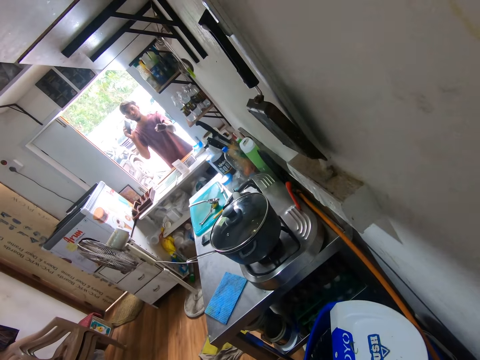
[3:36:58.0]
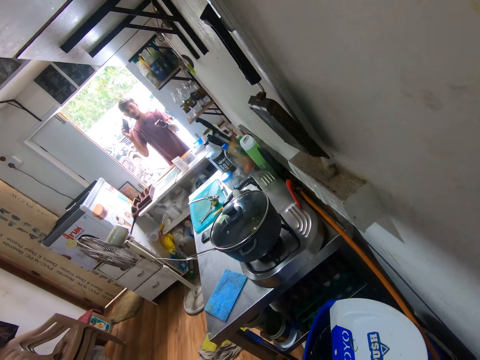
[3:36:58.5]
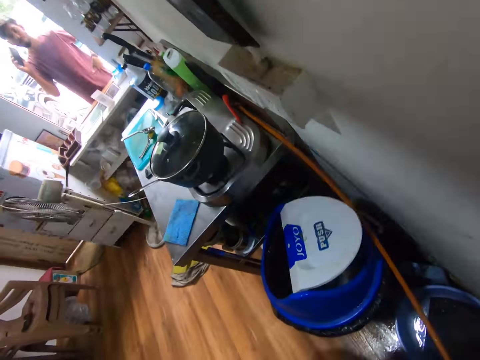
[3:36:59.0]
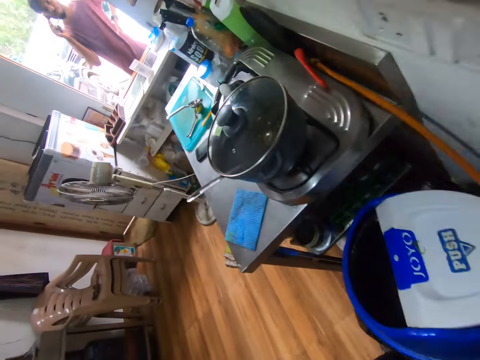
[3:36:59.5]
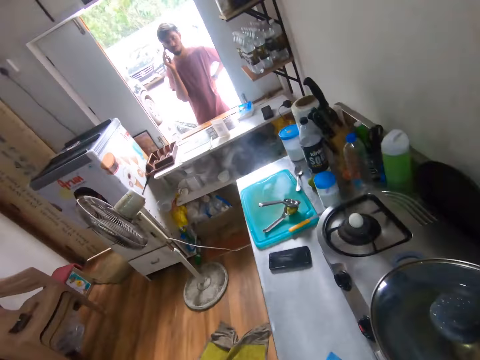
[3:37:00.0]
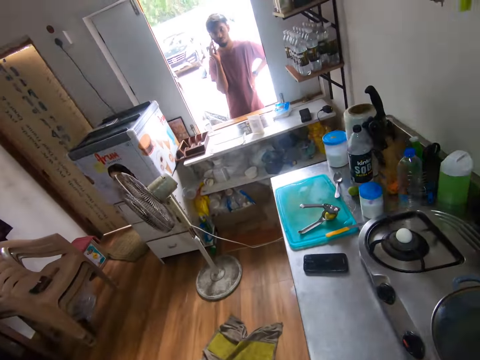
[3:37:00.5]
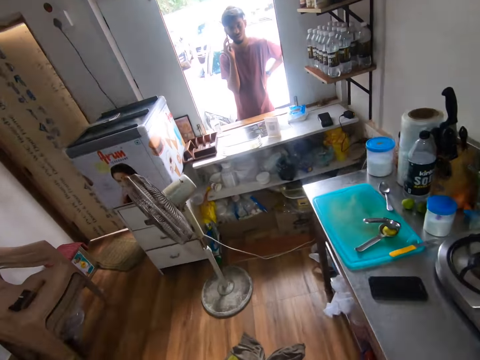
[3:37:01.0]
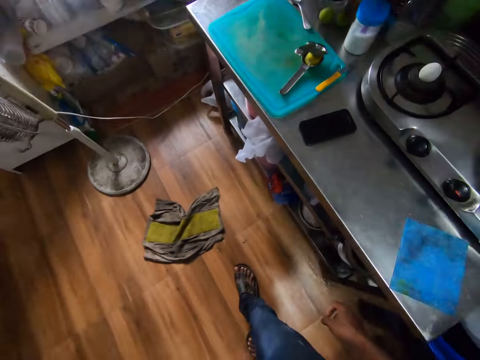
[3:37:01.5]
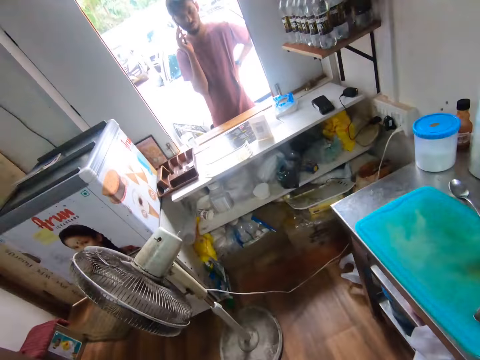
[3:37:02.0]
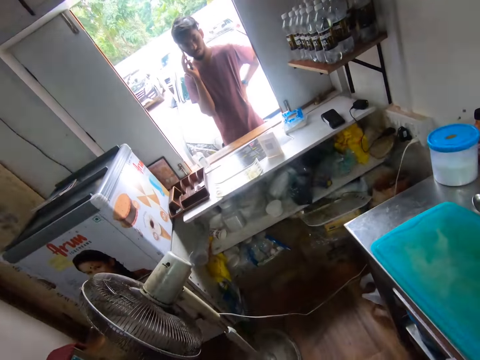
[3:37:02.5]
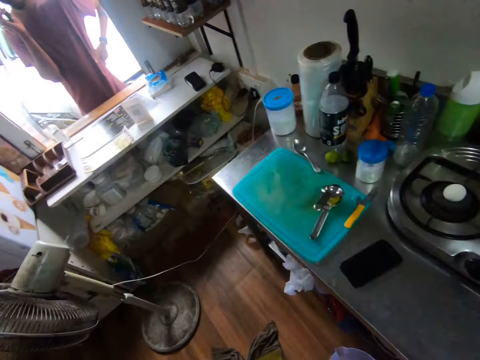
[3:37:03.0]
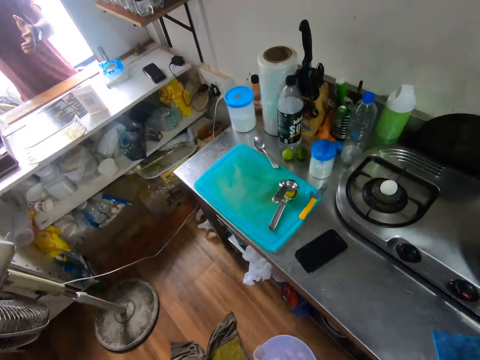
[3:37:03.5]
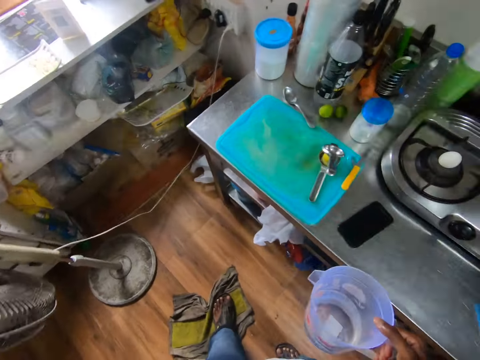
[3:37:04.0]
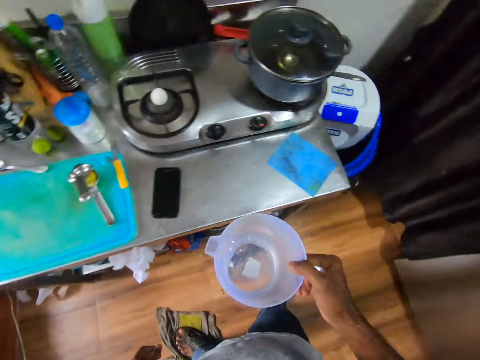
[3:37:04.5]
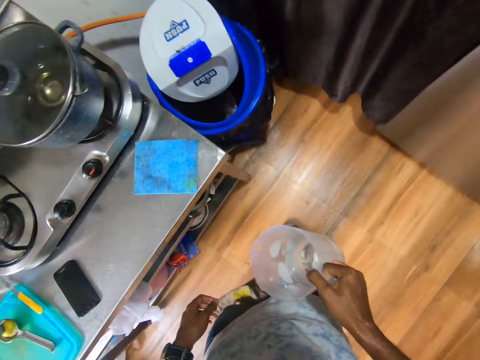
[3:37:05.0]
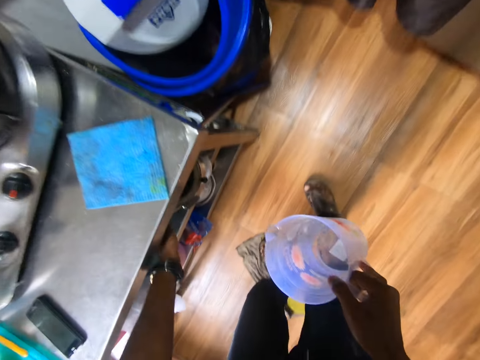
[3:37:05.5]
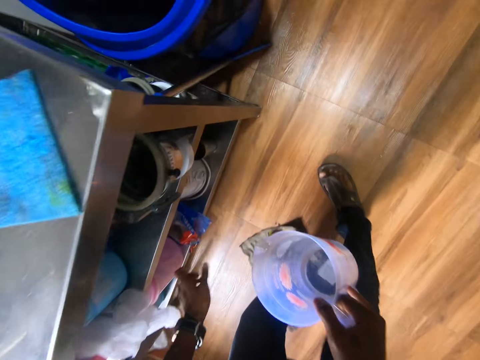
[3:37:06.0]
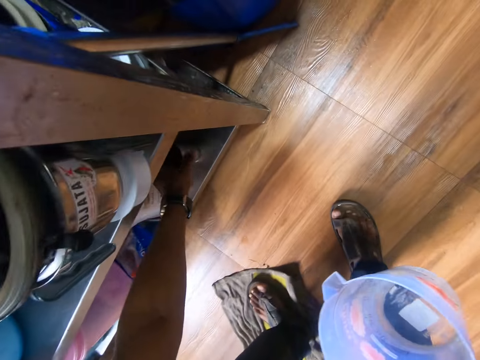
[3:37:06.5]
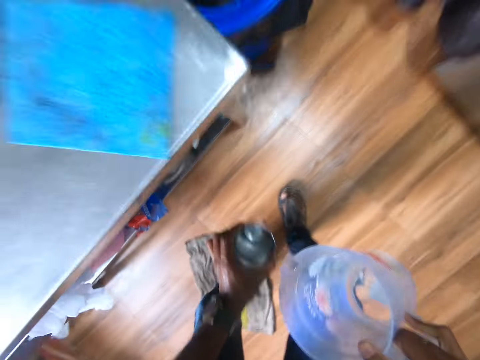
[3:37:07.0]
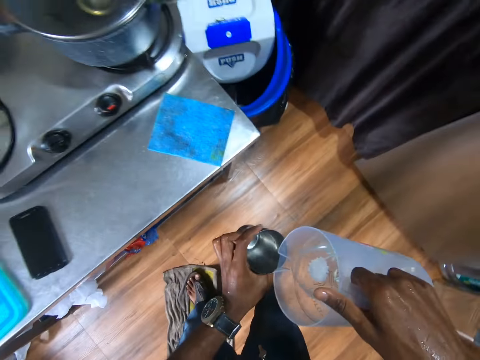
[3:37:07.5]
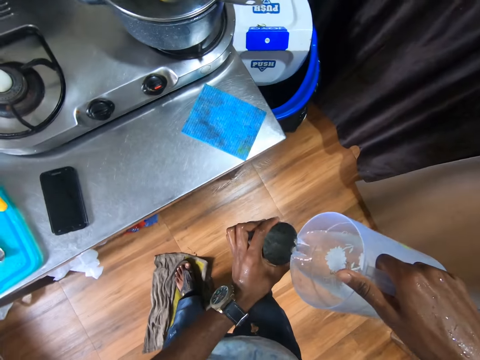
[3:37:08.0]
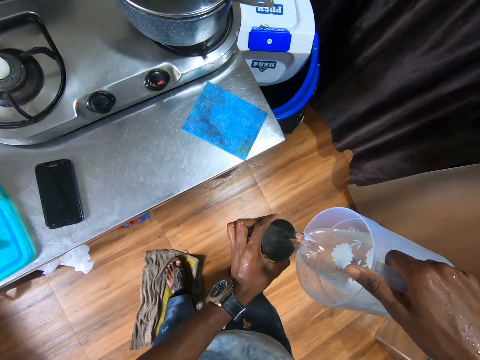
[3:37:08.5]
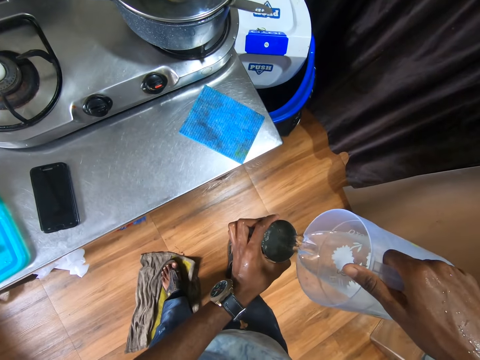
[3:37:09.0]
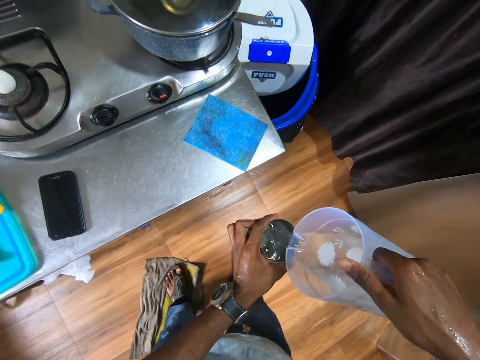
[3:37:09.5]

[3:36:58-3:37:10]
A man points. The camera wearer walks. He holds a jug in his right hand. He picks up the jug. He takes a cup from a shelf with his left hand. He pours water from the jug in his right hand into the cup in his left hand.

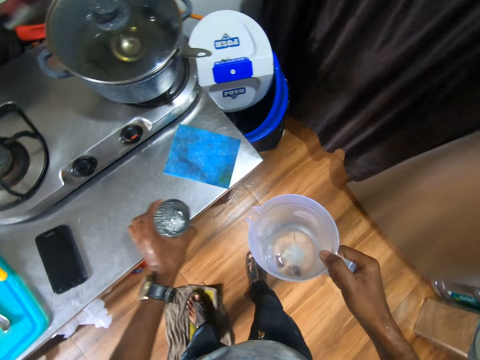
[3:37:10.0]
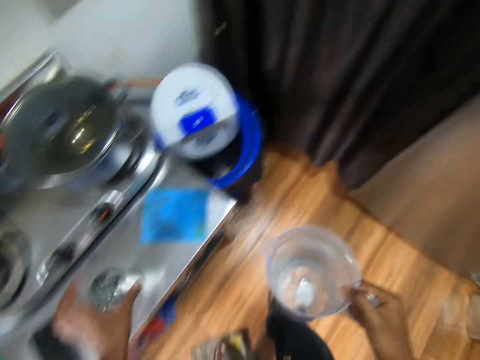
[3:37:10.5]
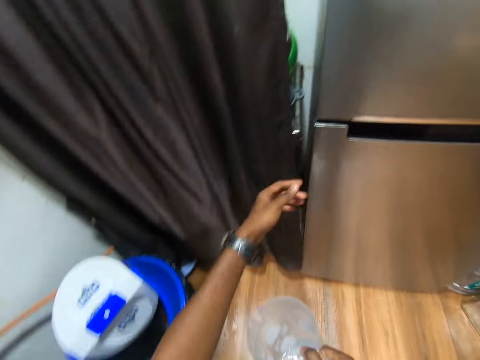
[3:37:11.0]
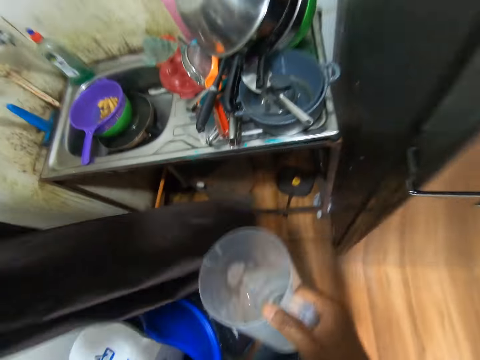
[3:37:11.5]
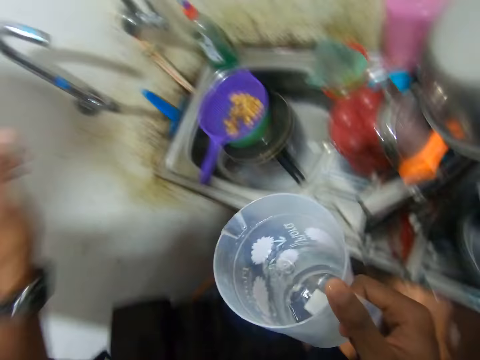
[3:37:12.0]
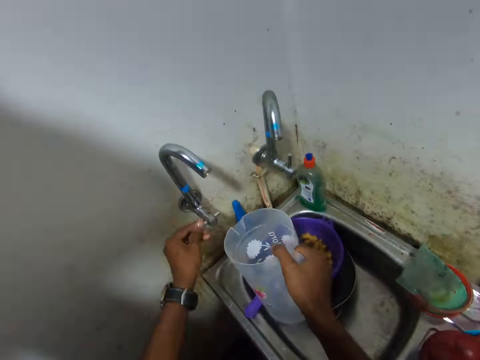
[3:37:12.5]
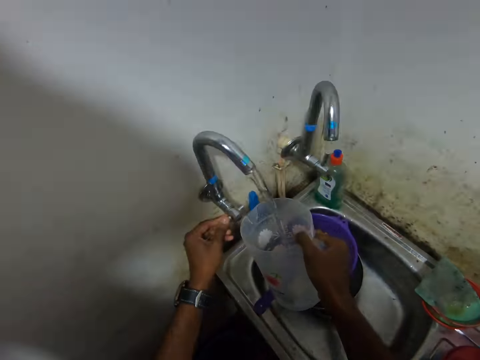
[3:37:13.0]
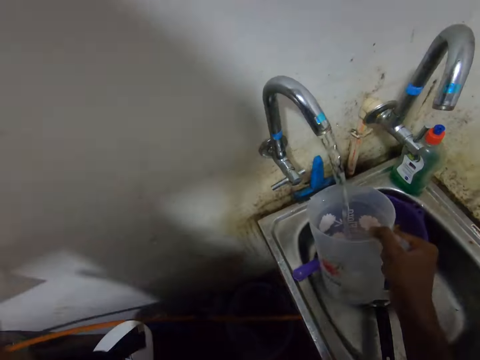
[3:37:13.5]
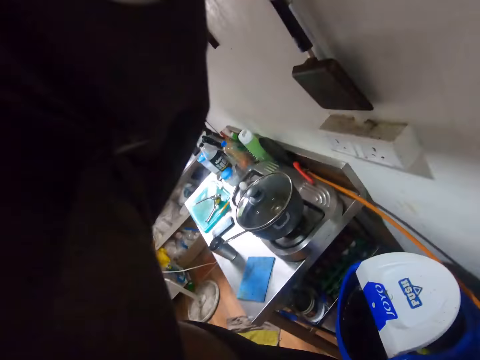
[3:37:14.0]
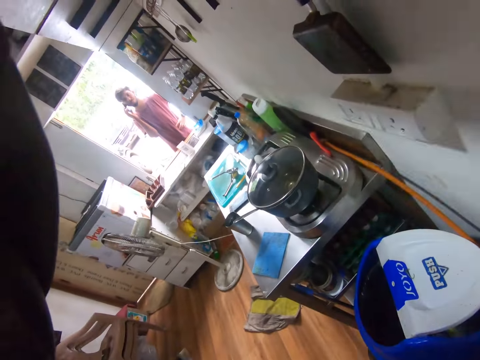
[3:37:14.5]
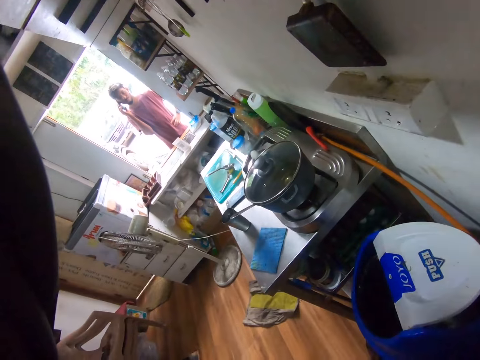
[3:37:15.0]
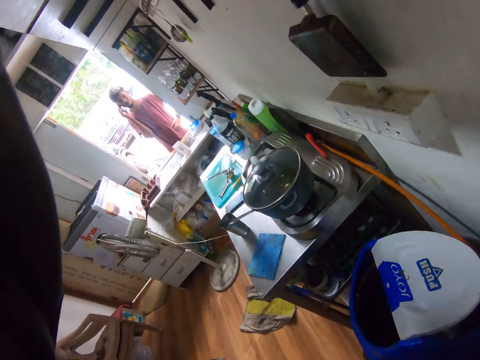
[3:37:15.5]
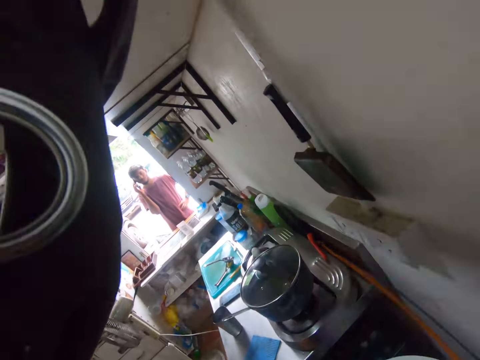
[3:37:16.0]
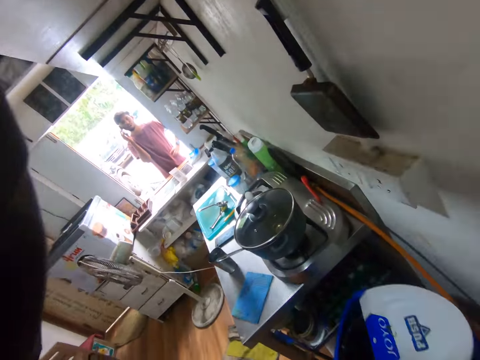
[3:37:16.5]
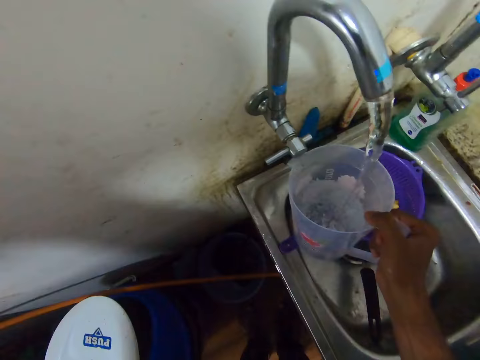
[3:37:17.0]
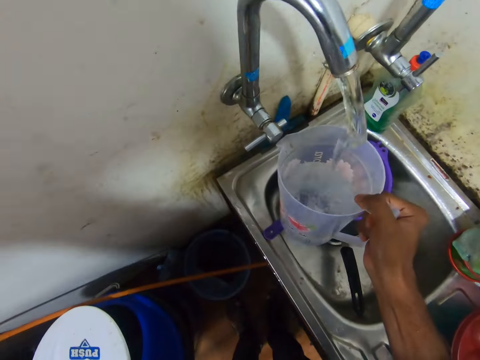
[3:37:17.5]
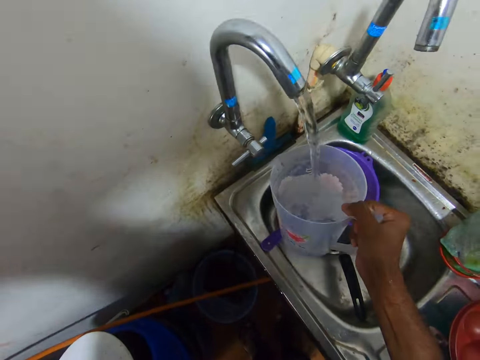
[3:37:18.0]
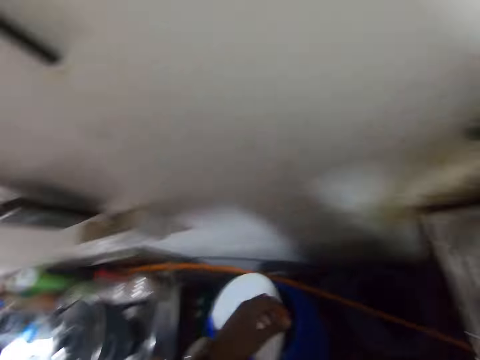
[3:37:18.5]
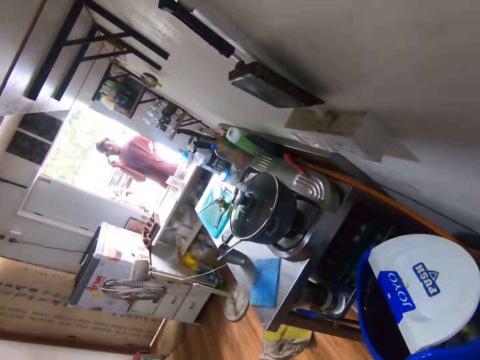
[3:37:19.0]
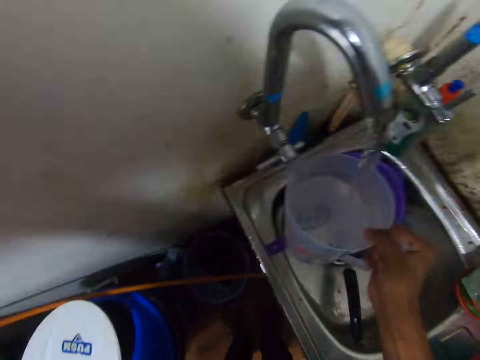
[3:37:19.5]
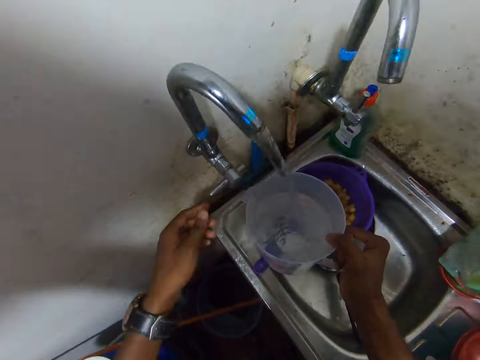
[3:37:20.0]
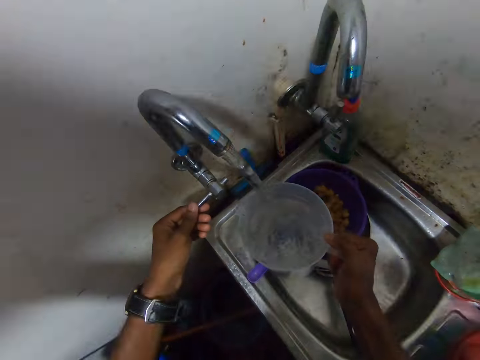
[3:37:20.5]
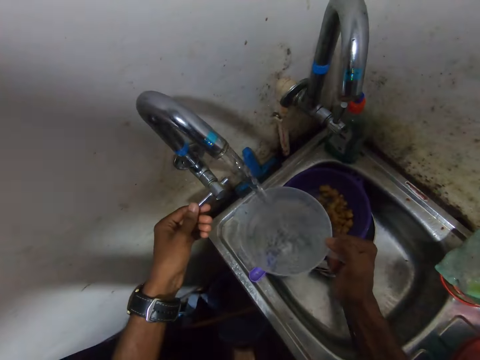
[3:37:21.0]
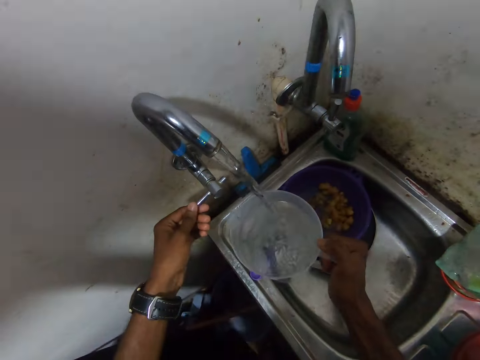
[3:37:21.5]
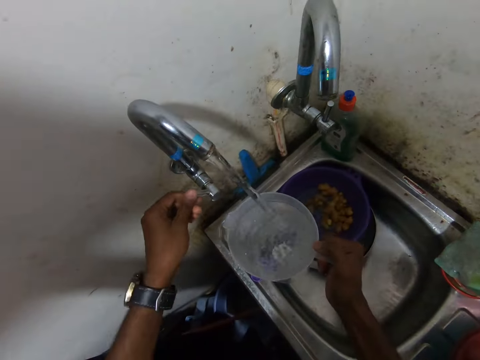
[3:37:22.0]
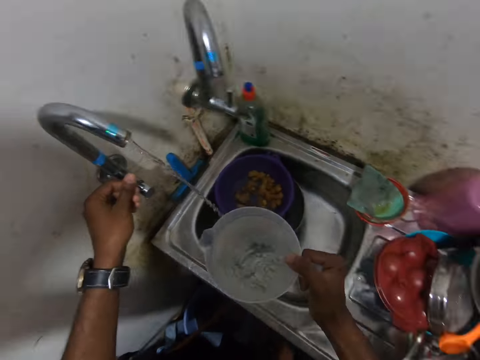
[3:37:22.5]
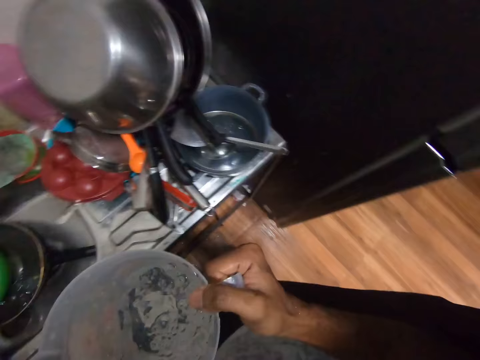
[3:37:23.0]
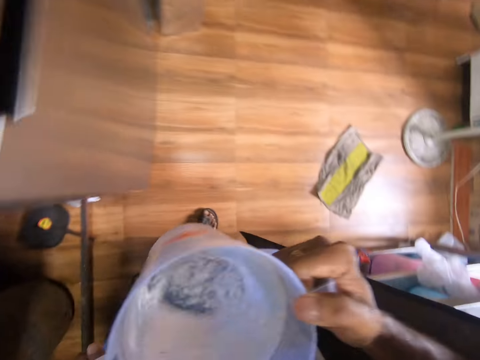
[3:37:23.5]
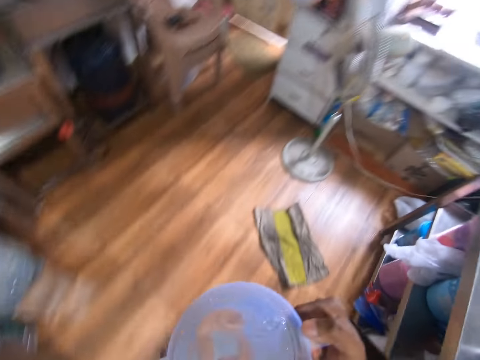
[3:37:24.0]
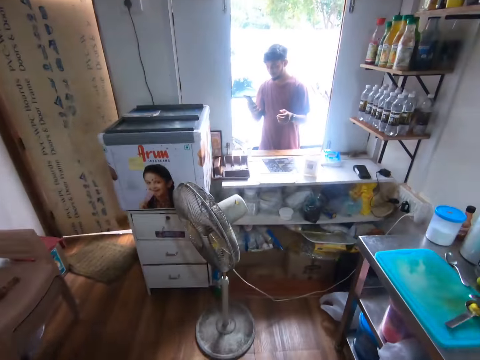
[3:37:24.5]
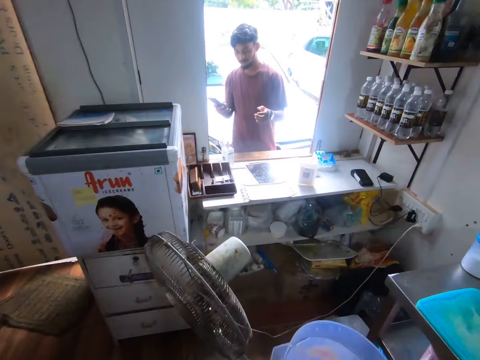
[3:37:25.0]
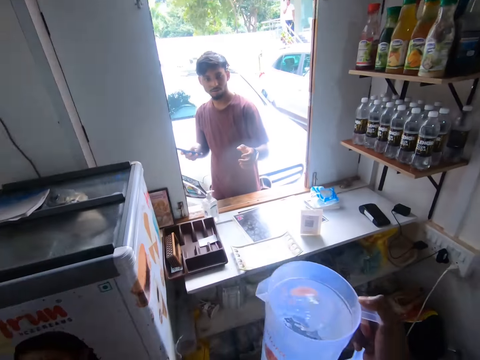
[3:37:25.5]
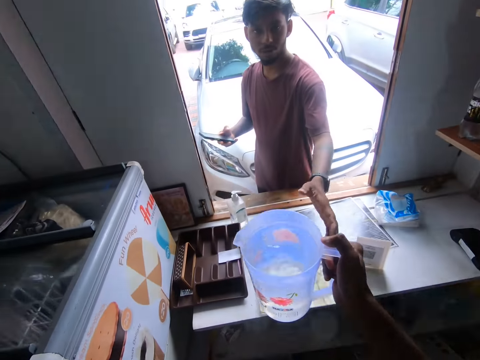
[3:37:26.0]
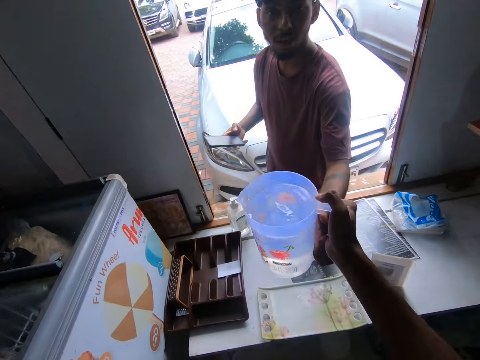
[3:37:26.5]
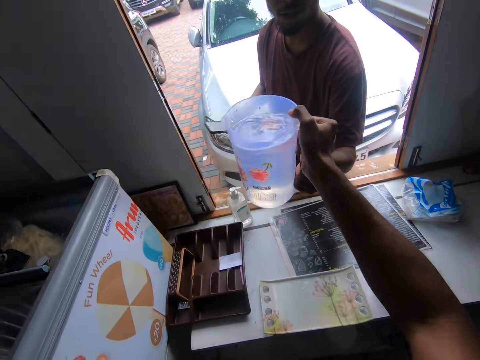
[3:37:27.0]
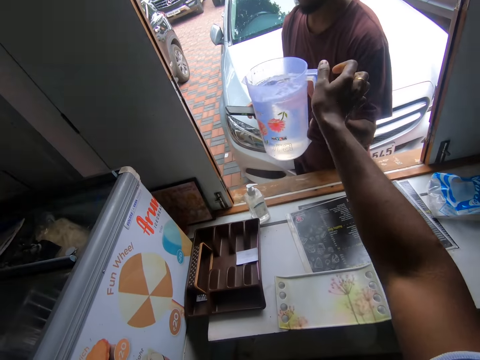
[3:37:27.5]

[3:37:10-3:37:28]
The camera wearer puts the cup on a kitchen counter with his left hand. He shifts a curtain with his left hand. He turns on the tap with his left hand. He puts water in the jug. He shifts the curtain with his left hand. He converses with the man. He lifts a hand. He puts water in the jug. He looks aside. He holds the tap with his left hand. He turns off the tap with his left hand. He walks. The man takes the jug from the camera wearer with his left hand.
